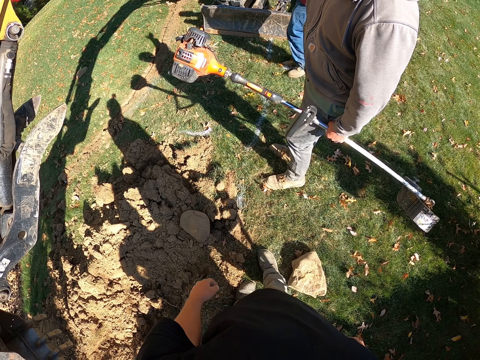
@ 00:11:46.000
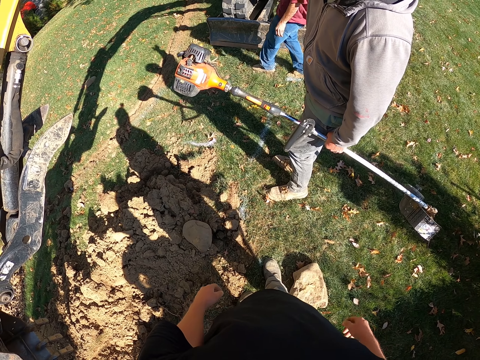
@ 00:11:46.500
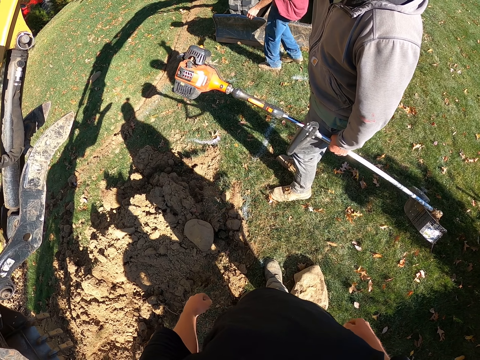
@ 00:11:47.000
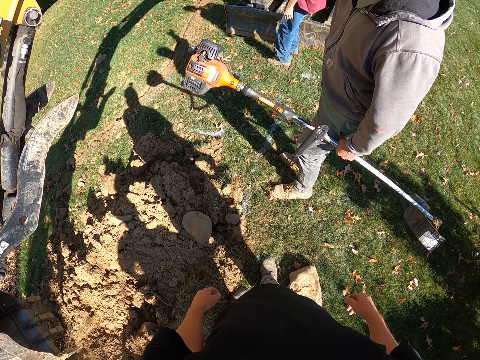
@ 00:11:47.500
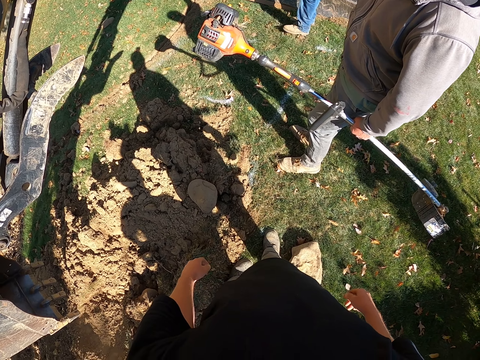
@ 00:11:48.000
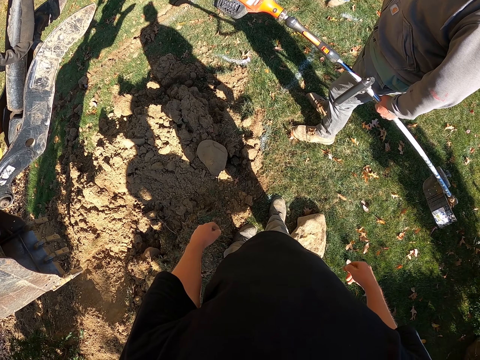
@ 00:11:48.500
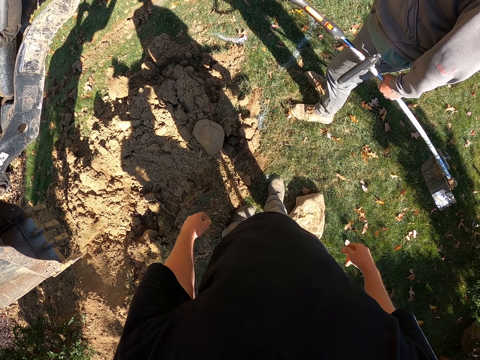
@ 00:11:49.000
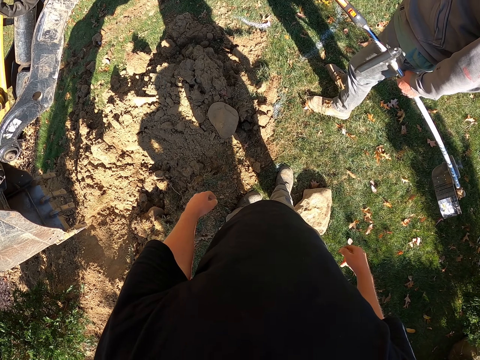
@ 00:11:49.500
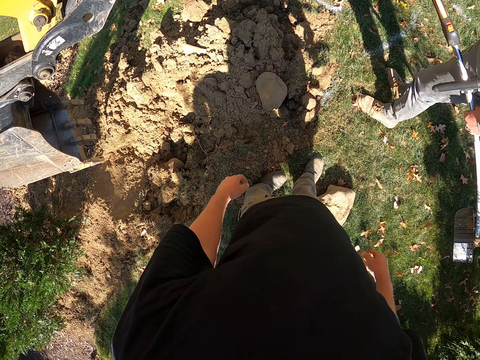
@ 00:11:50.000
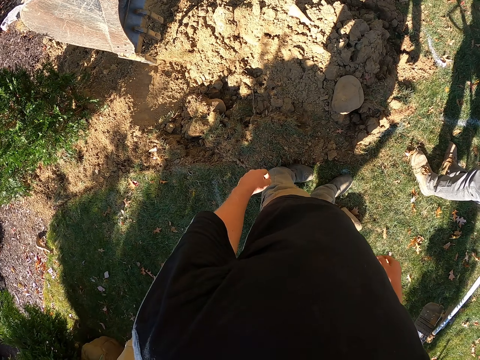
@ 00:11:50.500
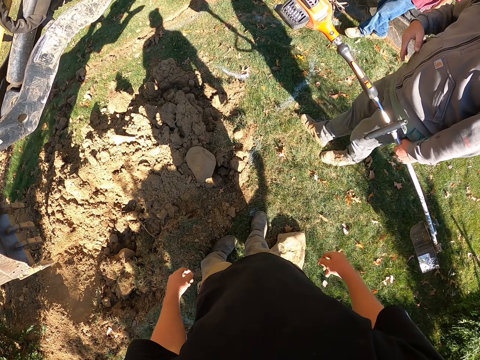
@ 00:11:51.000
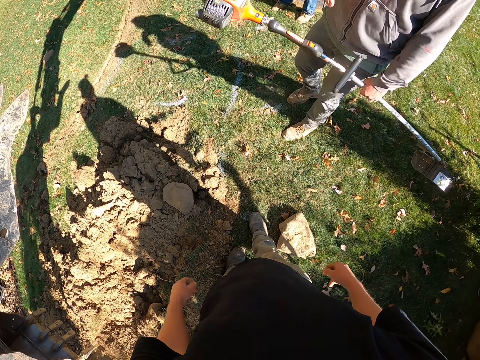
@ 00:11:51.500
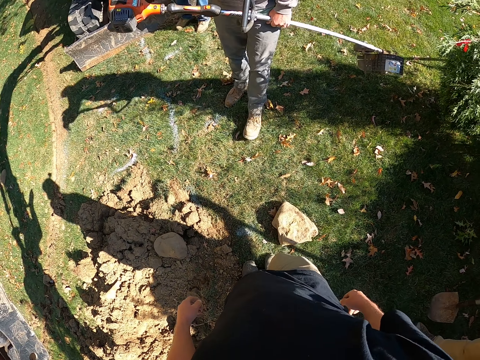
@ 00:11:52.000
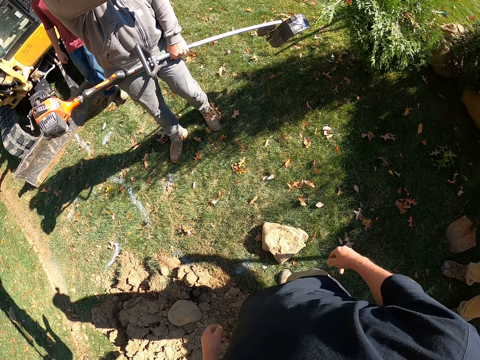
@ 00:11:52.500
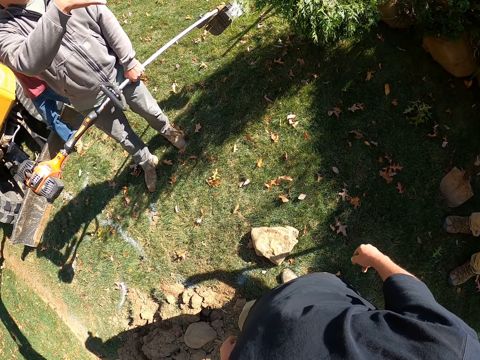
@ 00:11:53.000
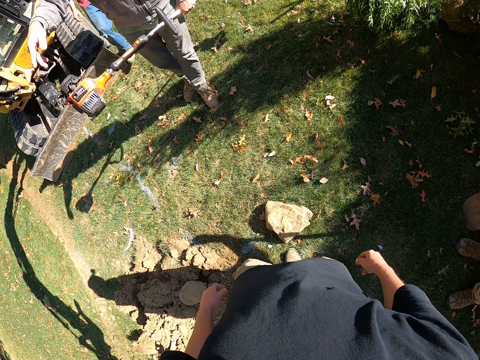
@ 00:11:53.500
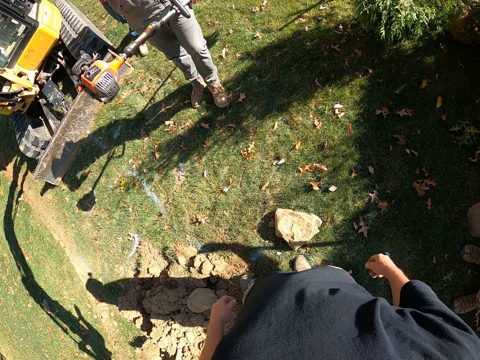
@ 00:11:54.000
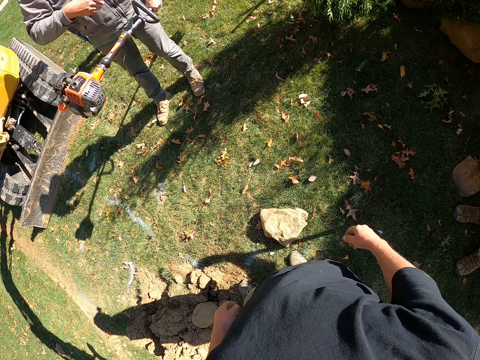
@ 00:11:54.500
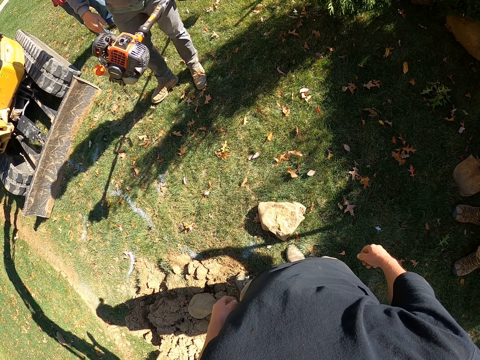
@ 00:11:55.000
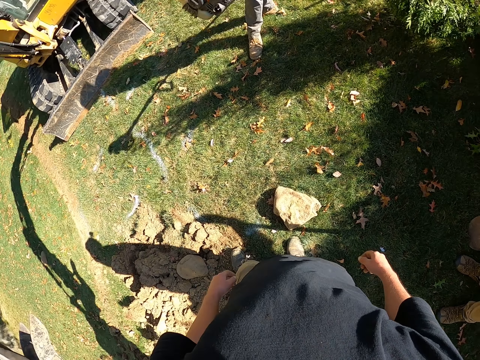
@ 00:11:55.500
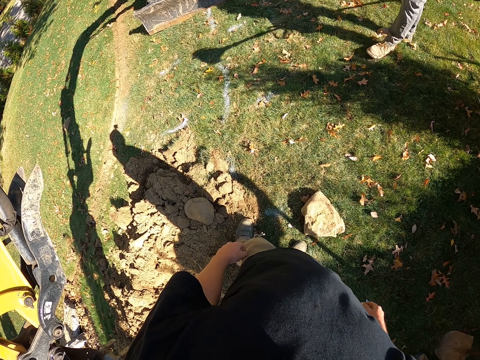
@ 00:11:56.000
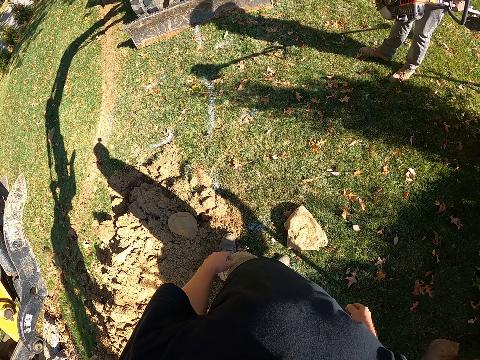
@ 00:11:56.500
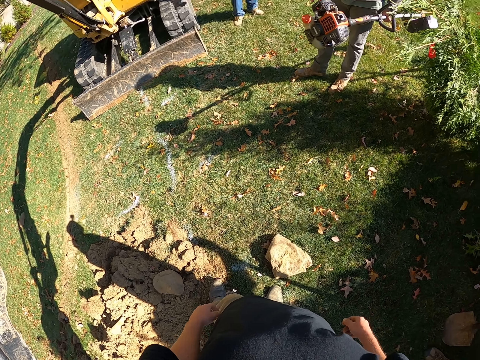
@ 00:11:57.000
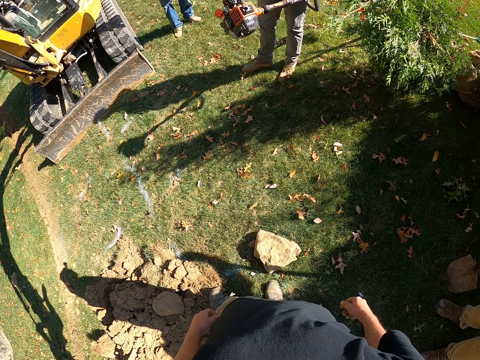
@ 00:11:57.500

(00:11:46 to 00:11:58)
A man moves forward. A second man steps forward. The camera wearer looks around. A third man moves around.

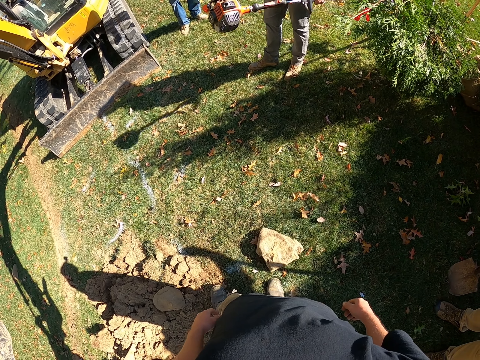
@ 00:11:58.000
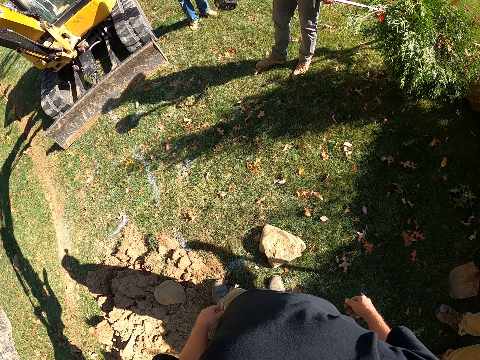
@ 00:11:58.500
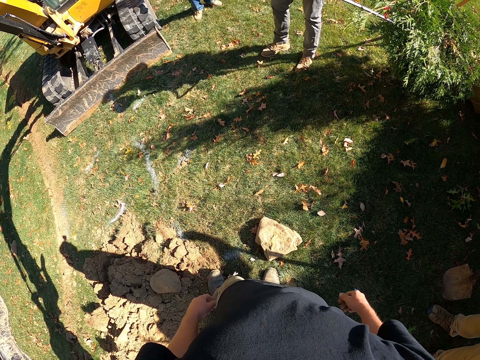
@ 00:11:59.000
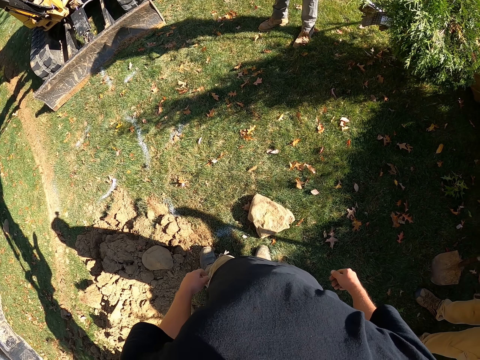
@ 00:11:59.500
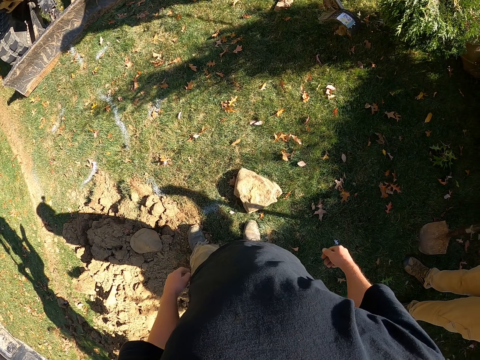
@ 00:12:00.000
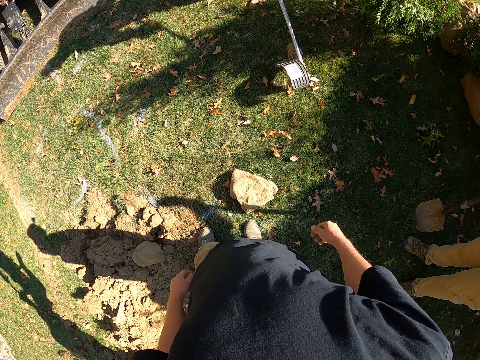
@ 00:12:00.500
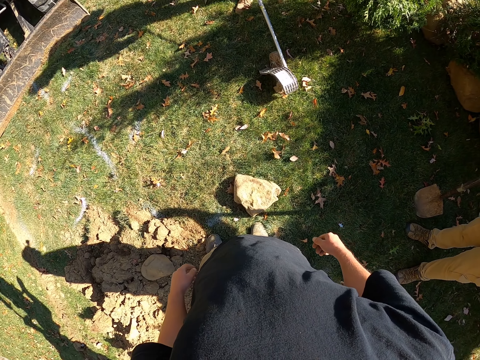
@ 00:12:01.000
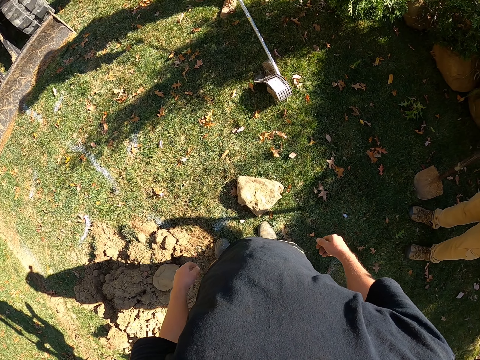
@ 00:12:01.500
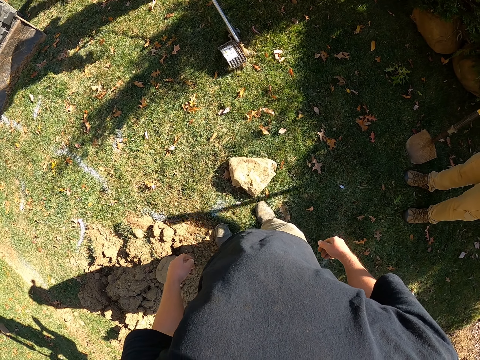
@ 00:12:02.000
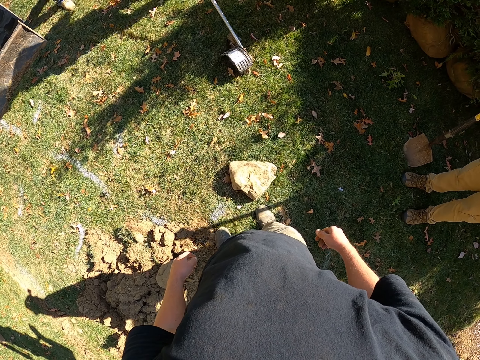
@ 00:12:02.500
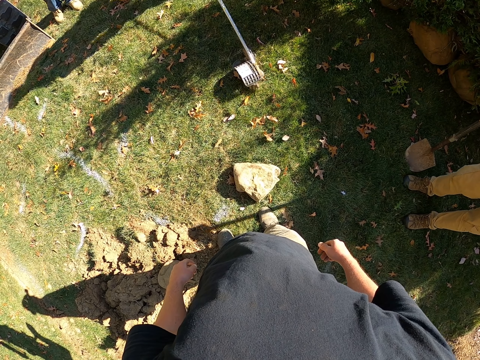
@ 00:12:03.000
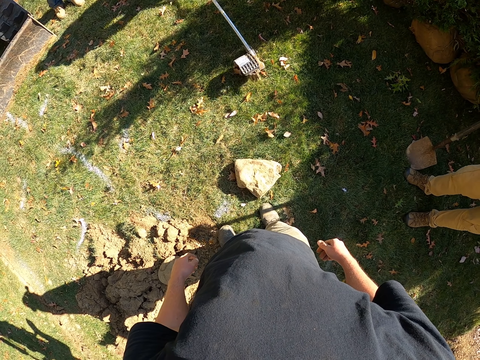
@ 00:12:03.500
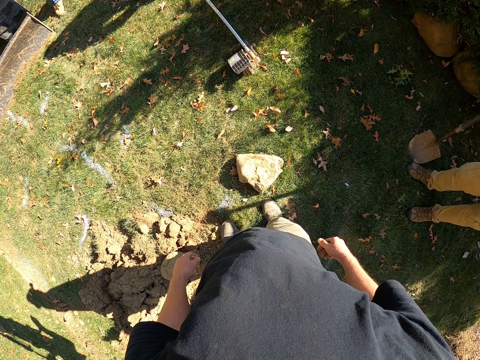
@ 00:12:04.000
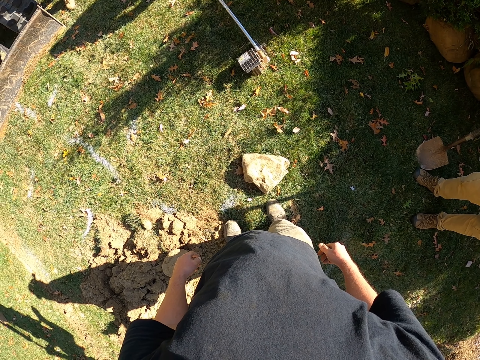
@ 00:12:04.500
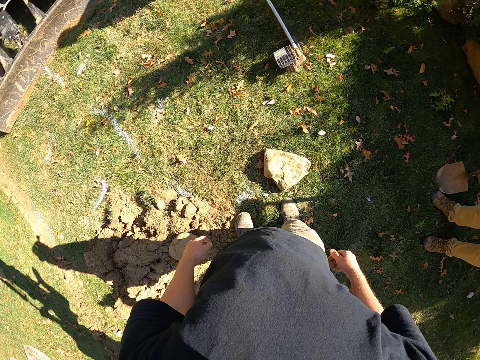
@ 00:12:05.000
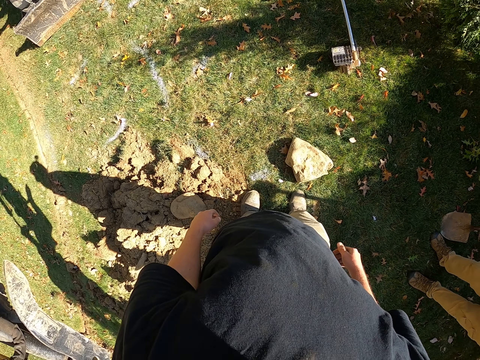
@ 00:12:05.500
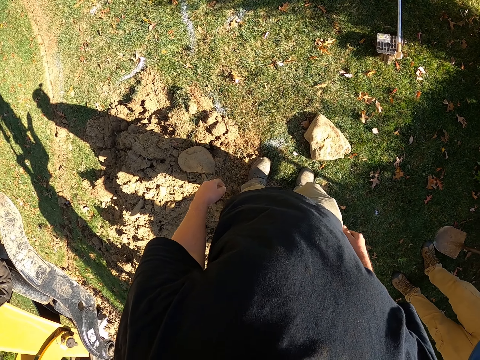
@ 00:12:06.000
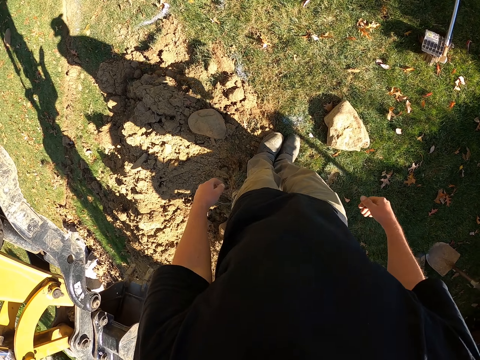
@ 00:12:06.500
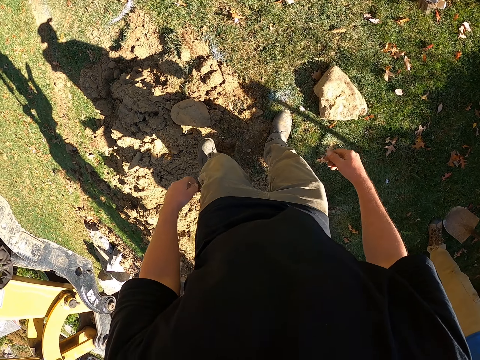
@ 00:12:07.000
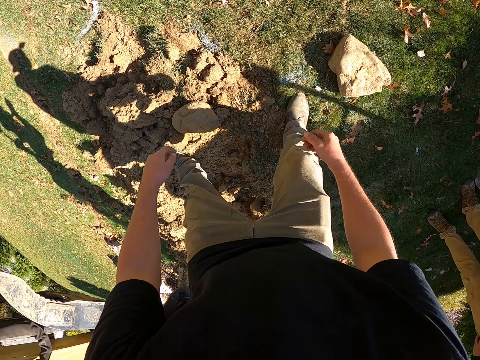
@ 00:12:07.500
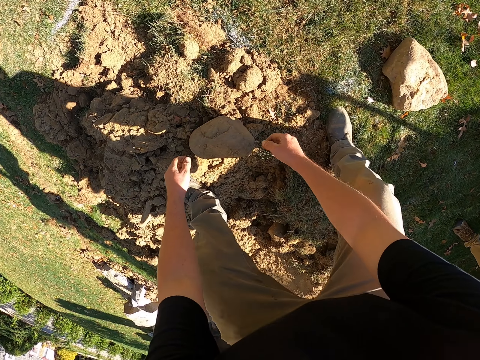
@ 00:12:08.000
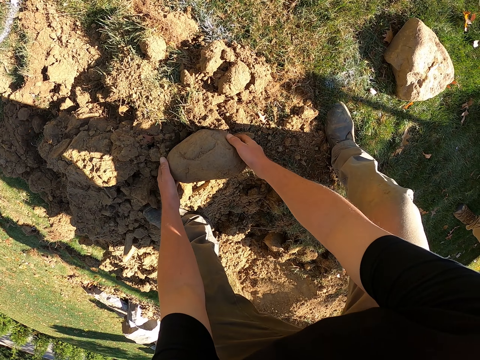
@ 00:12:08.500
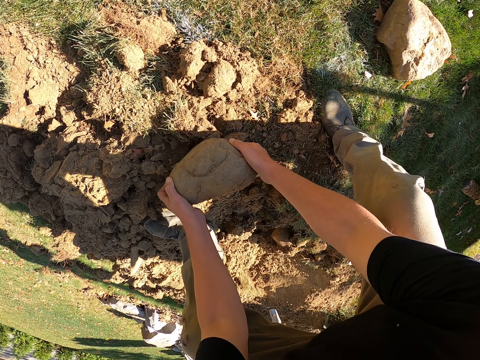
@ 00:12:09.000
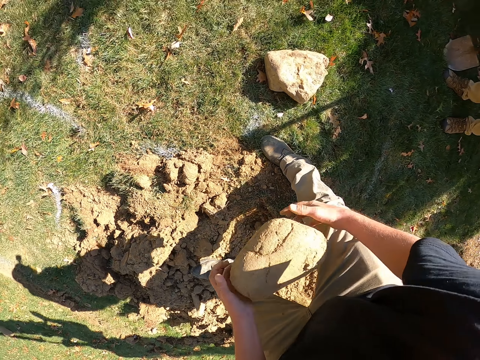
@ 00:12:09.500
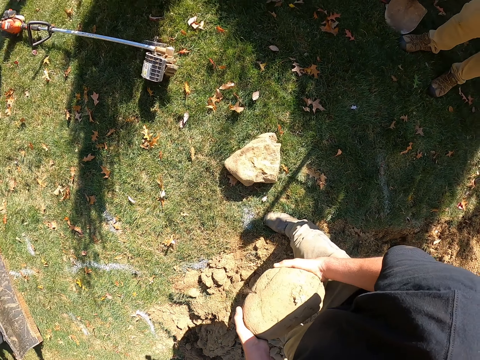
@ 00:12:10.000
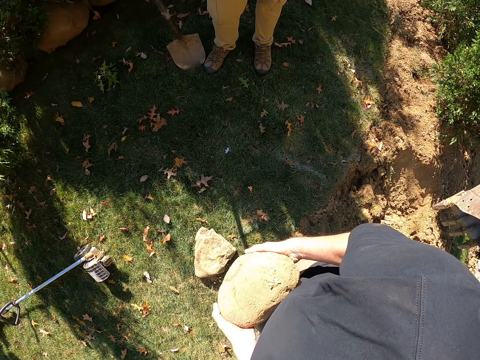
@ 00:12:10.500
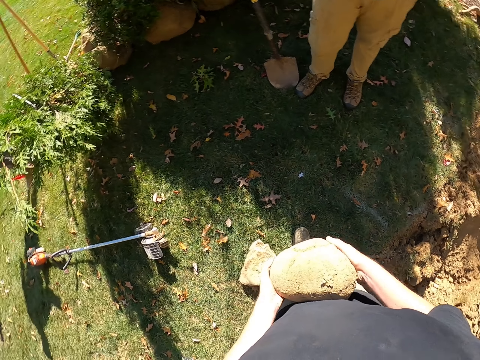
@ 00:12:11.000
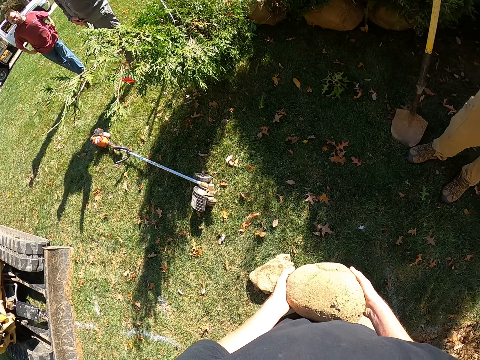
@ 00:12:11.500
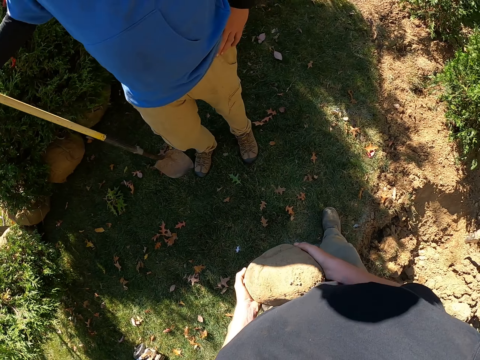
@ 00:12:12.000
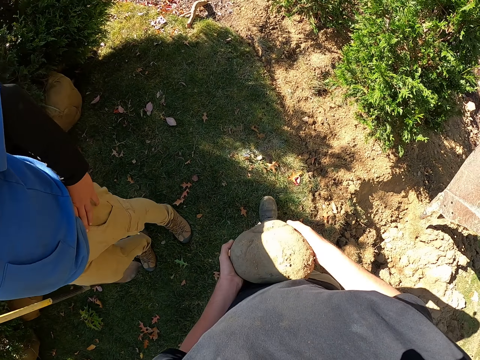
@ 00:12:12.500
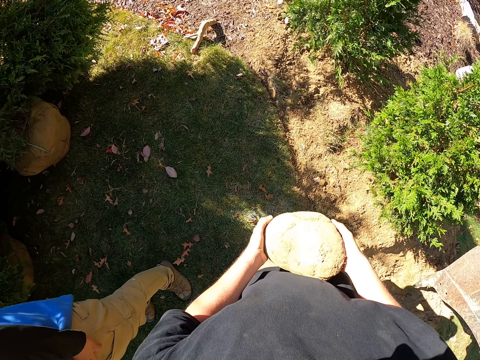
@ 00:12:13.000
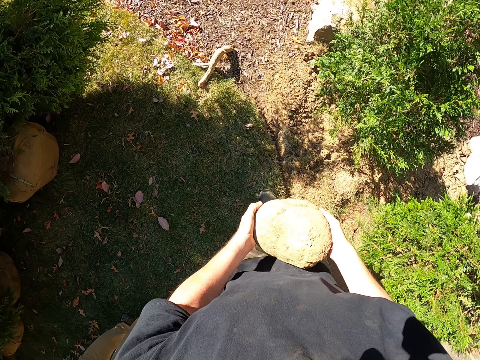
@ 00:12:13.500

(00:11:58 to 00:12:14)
The first man moves backwards. The second man moves backwards. The third man drops something. The second man touches the mower down. The camera wearer picks the stone. They walk around.
